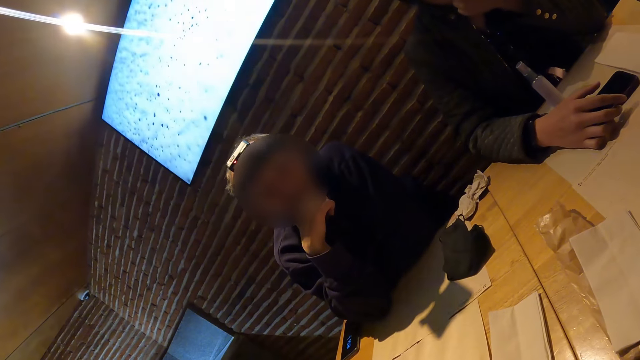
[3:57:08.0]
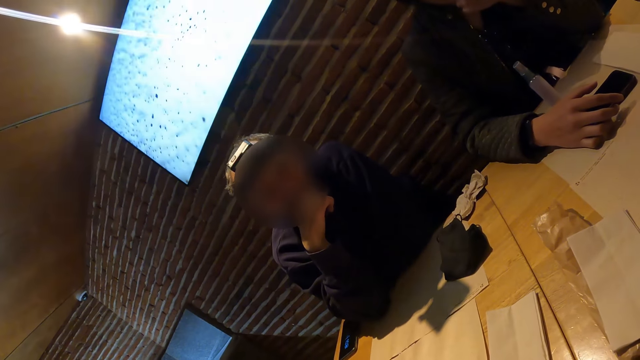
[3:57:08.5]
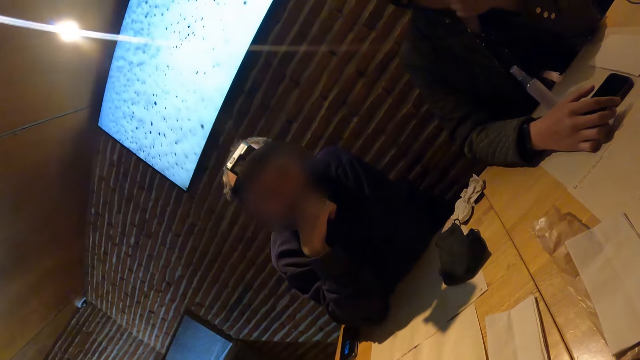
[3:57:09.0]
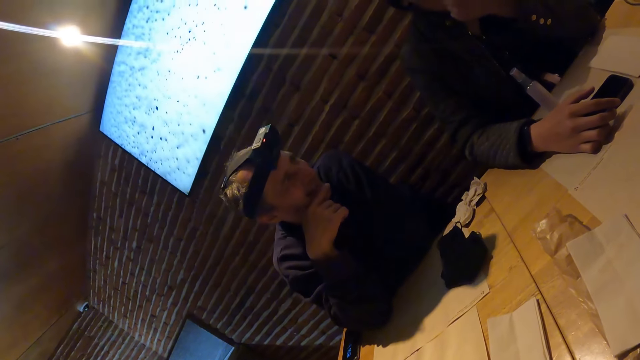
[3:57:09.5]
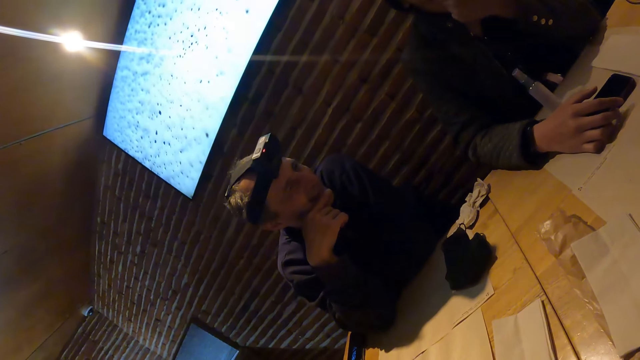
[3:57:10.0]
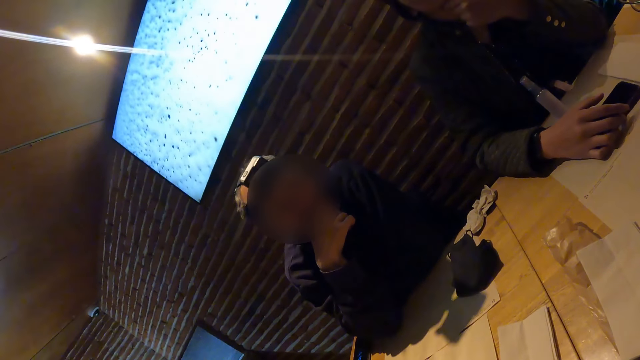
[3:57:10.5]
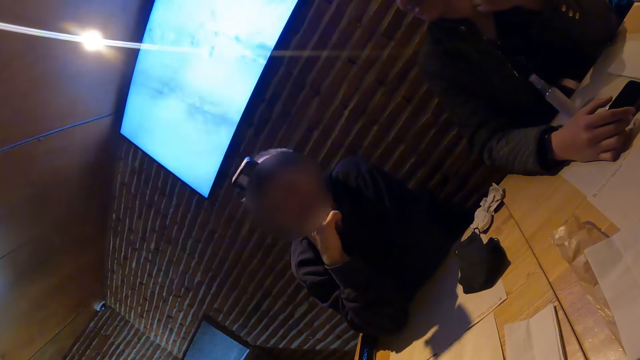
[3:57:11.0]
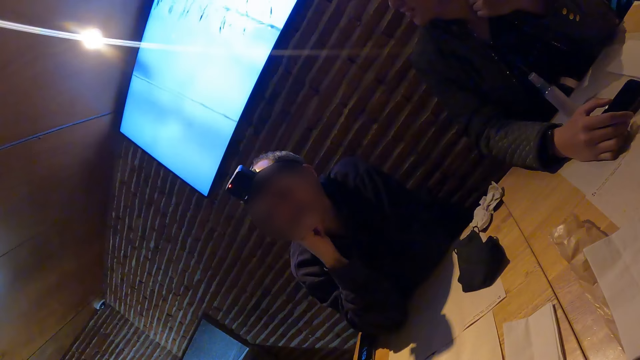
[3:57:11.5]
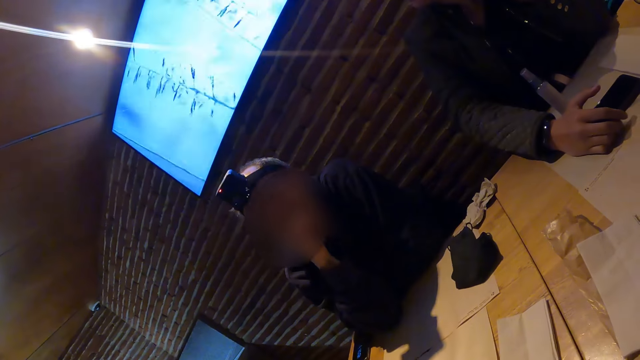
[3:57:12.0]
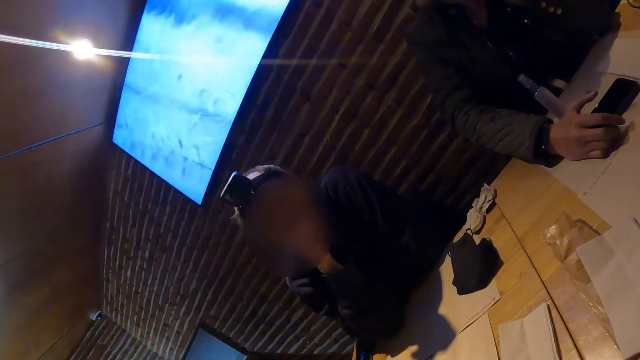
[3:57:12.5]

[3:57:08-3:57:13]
The camera wearer talks to a man.

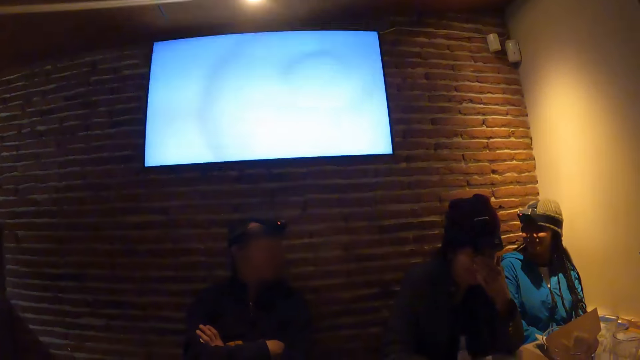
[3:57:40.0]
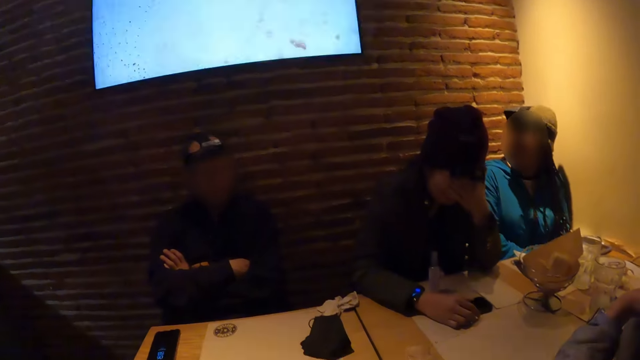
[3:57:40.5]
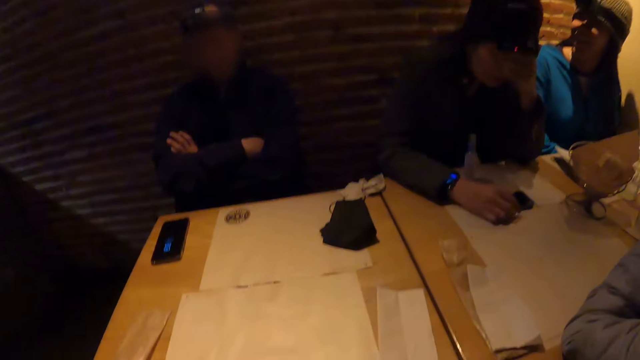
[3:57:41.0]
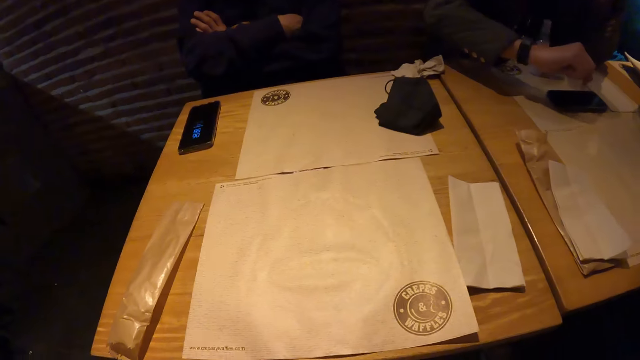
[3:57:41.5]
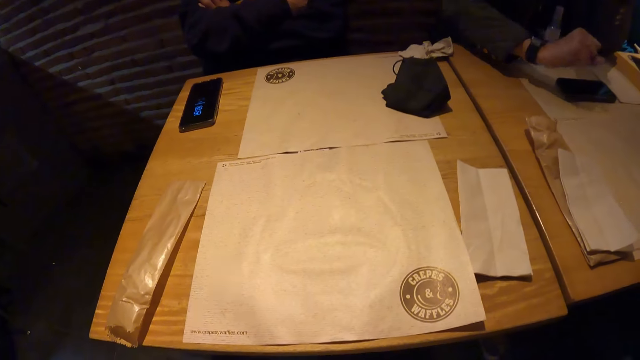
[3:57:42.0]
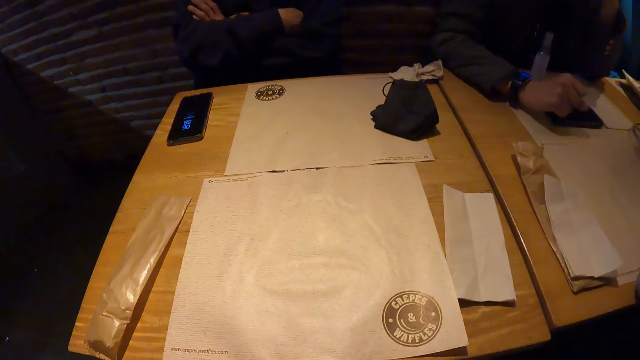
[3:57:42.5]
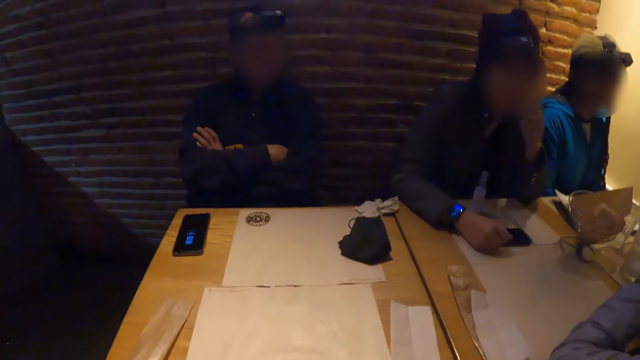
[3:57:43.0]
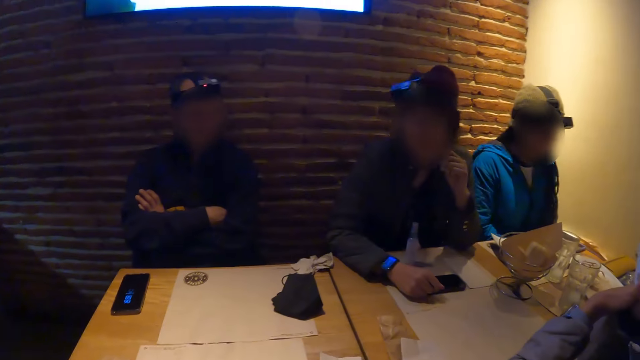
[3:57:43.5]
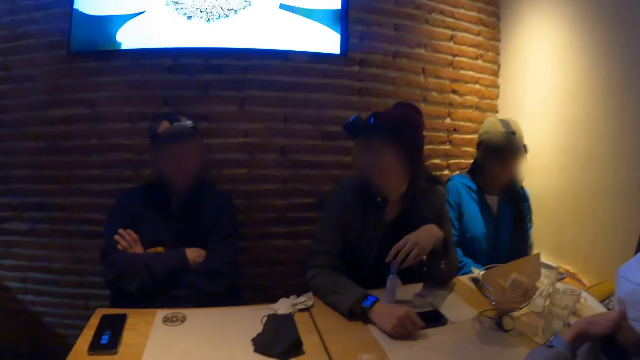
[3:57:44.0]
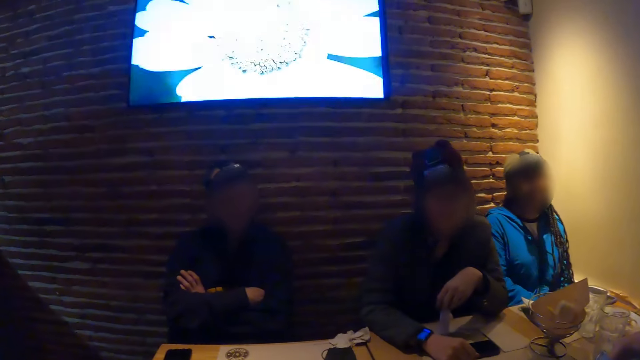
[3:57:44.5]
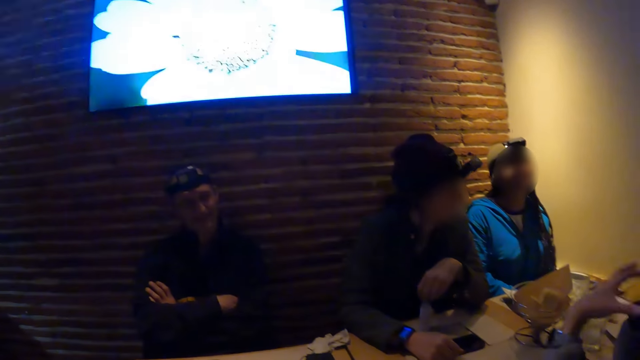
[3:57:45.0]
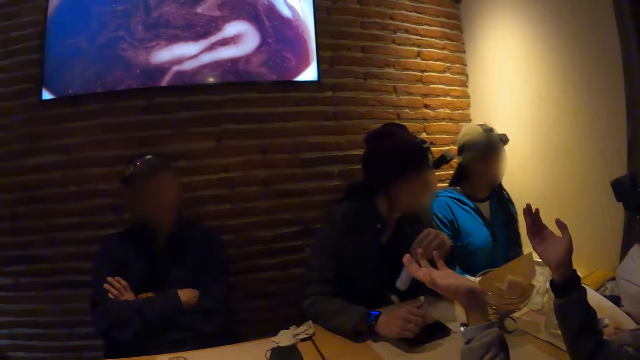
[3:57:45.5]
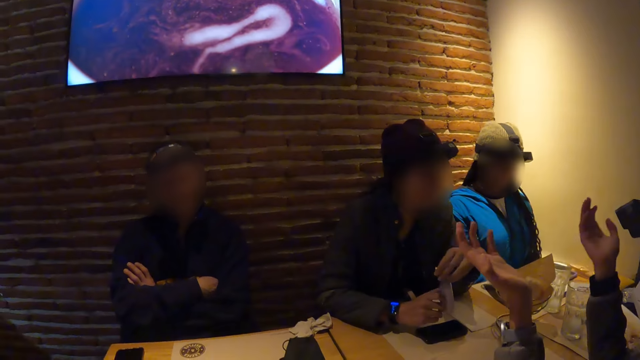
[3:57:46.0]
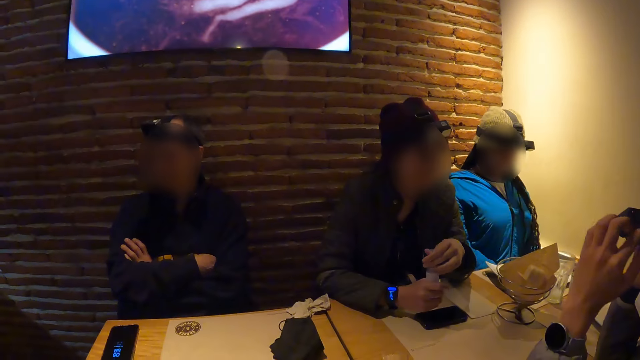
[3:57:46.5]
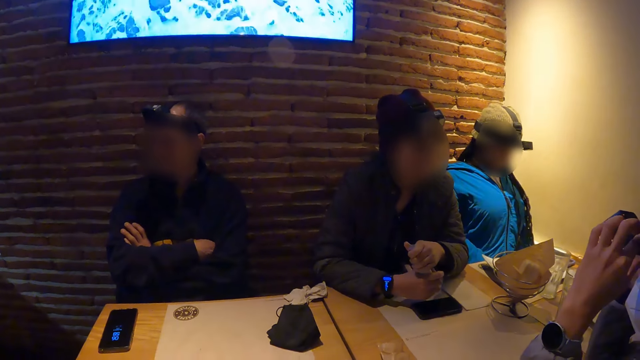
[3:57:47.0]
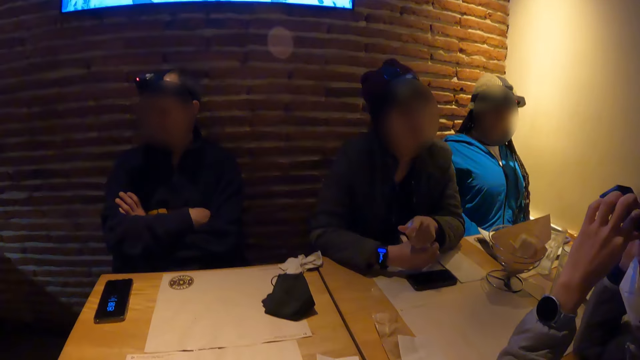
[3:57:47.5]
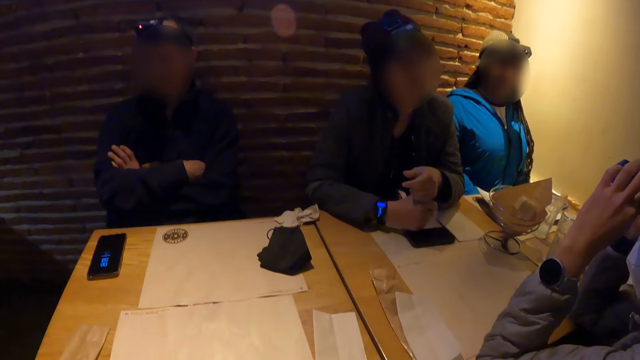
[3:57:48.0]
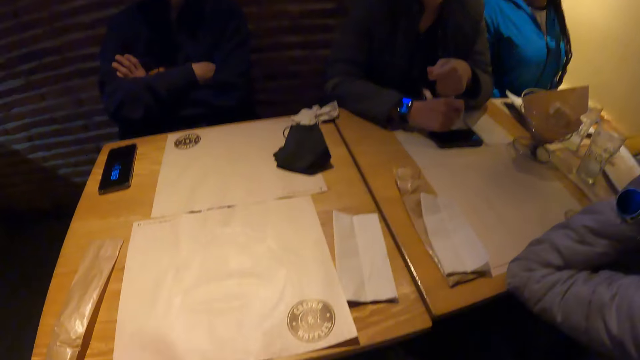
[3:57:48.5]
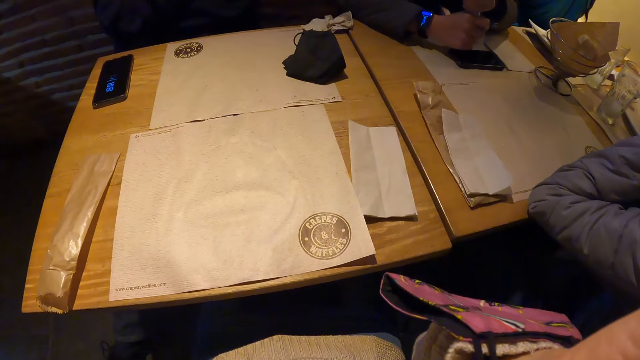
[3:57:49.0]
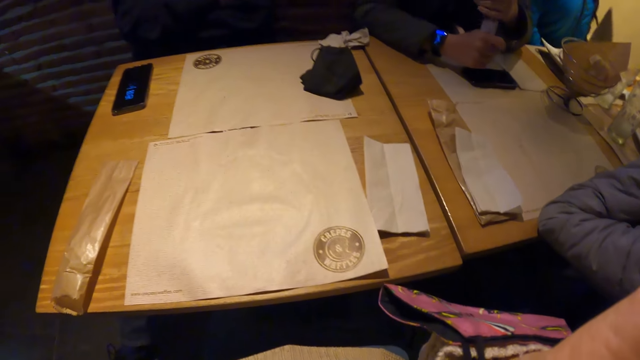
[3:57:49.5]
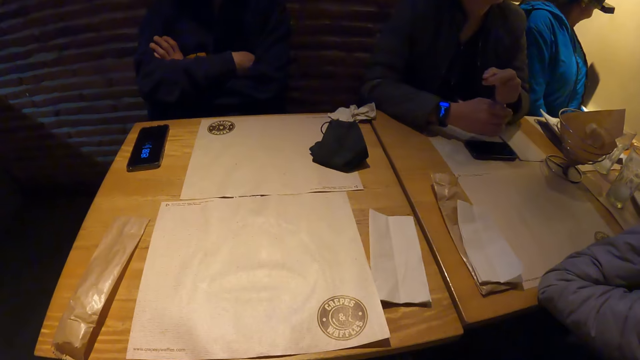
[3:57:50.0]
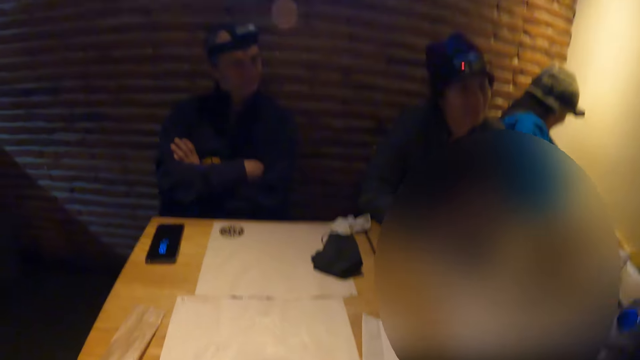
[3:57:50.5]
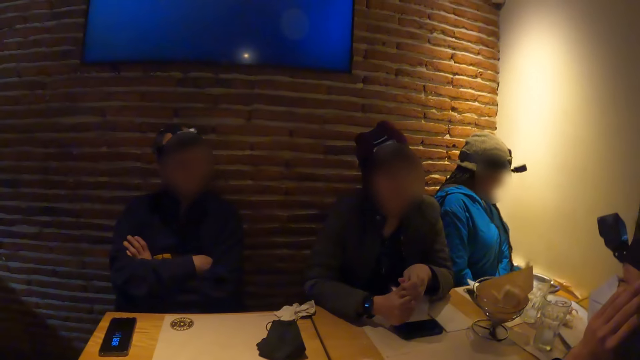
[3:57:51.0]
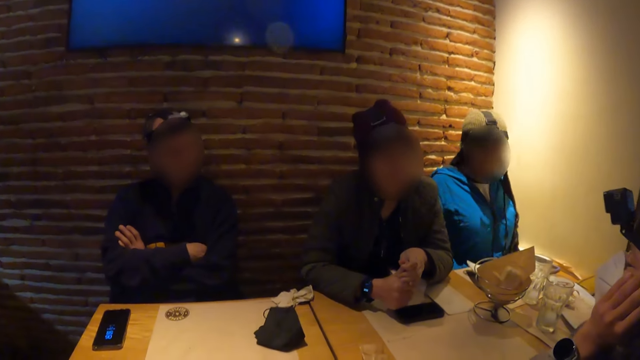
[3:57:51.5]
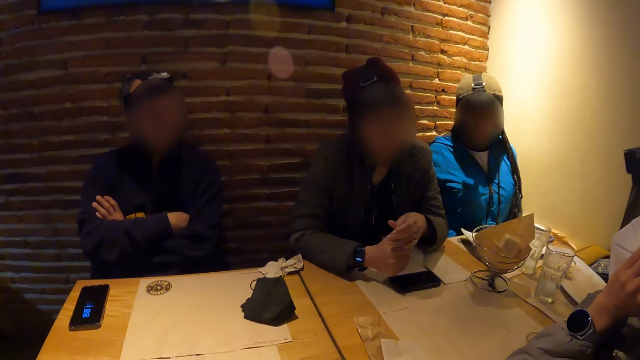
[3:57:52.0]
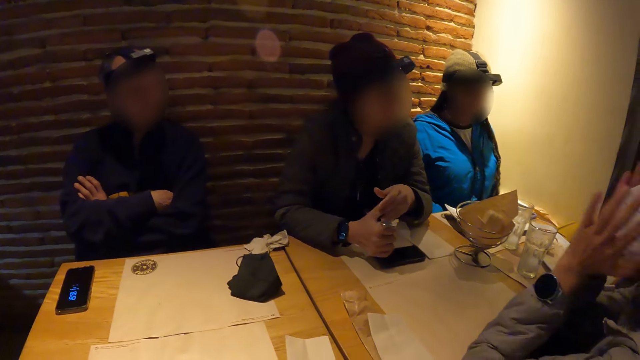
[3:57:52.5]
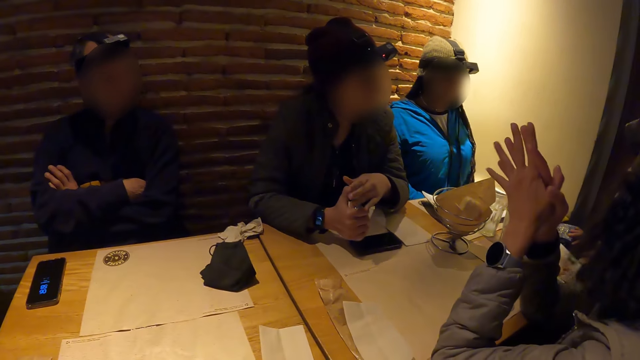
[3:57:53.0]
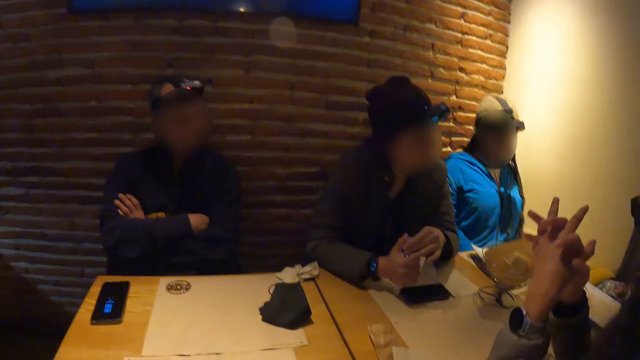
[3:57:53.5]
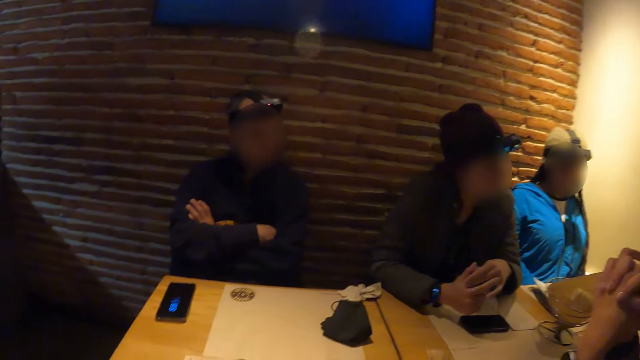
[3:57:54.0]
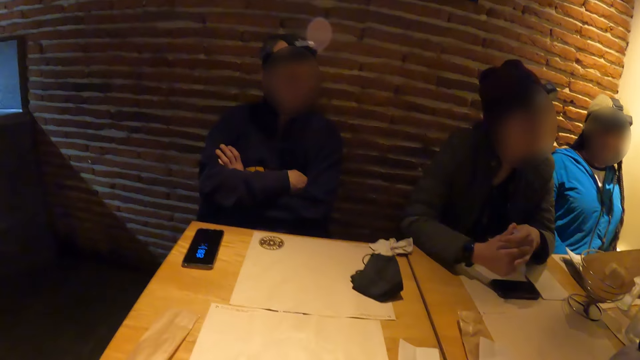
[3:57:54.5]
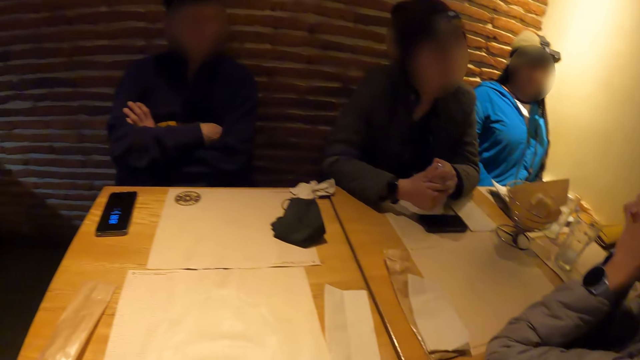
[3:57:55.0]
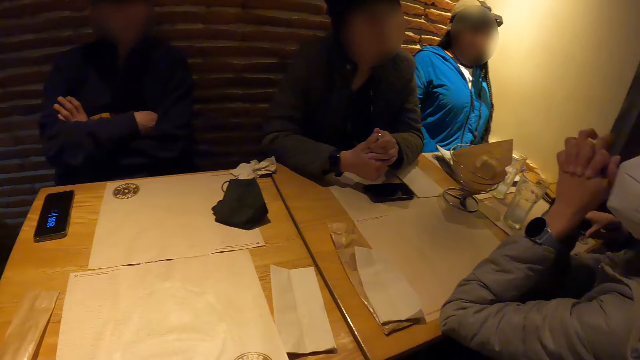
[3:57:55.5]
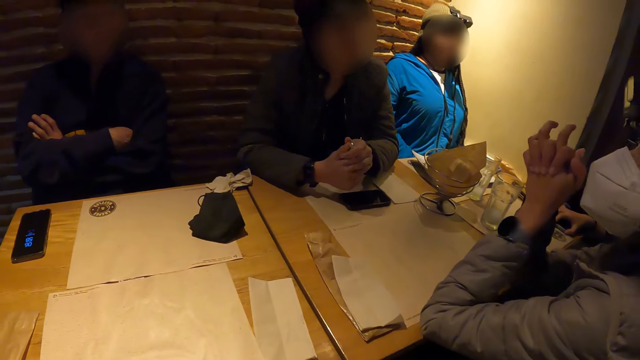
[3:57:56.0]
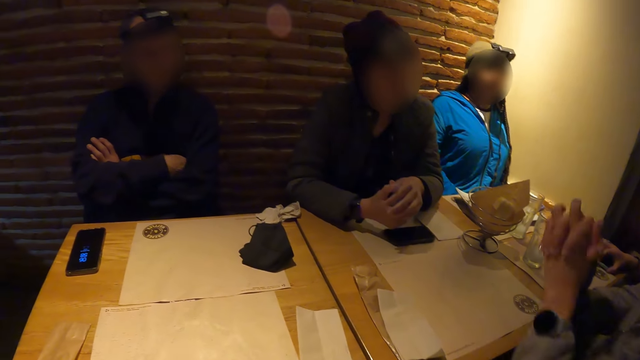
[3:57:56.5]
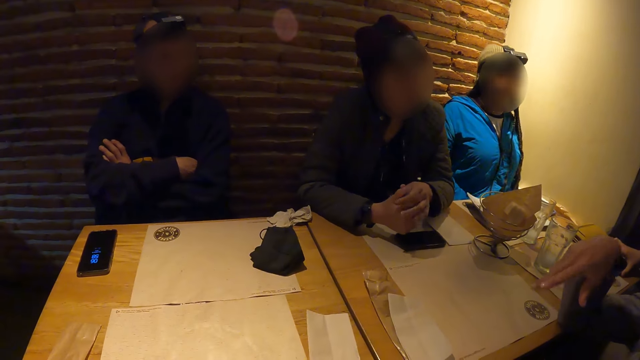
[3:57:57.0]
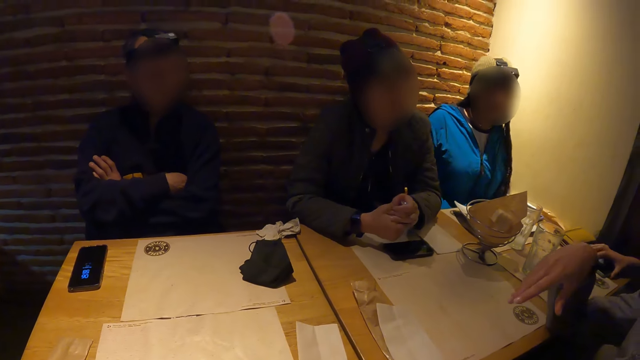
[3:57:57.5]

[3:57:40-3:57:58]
The camera wearer looks at the table. The woman picks up a bottle from the table with her left hand. She holds the bottle with both hands.
